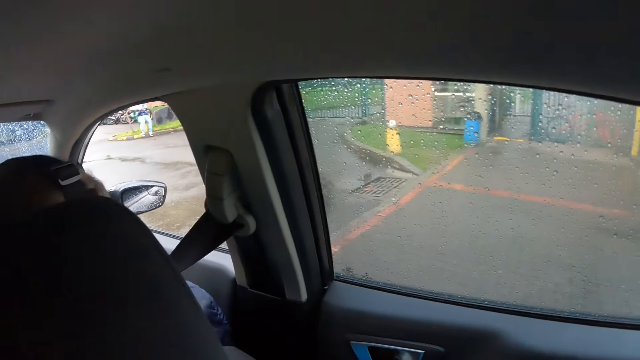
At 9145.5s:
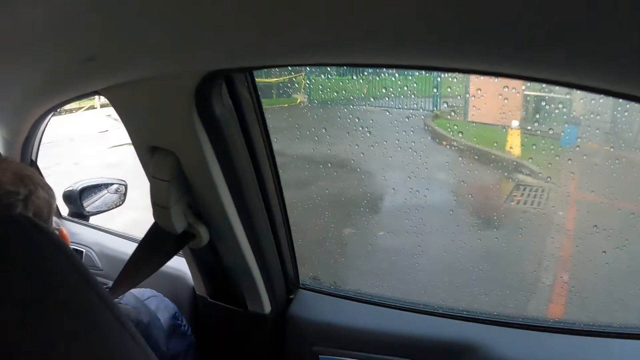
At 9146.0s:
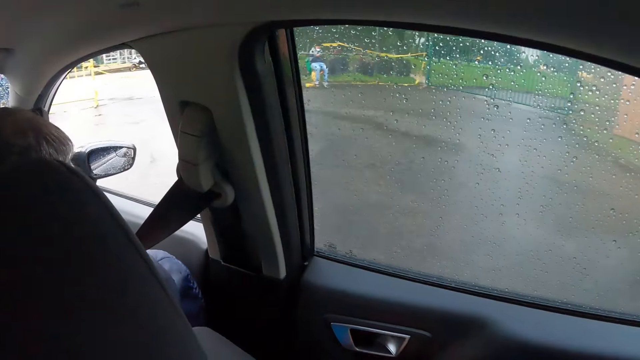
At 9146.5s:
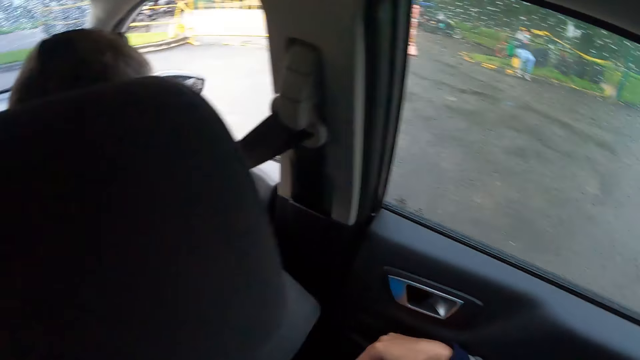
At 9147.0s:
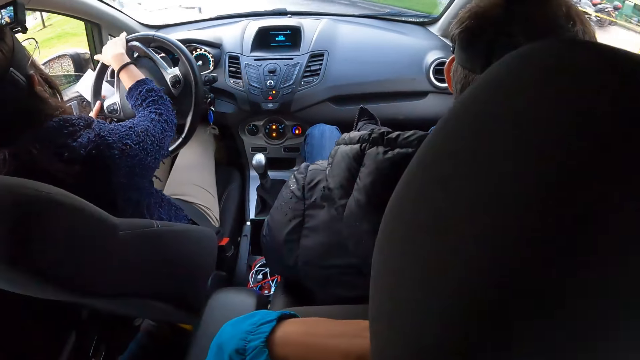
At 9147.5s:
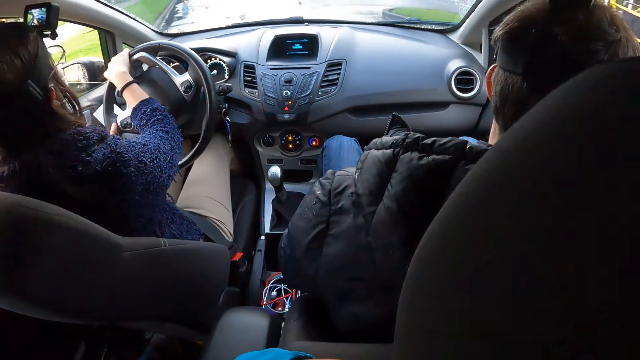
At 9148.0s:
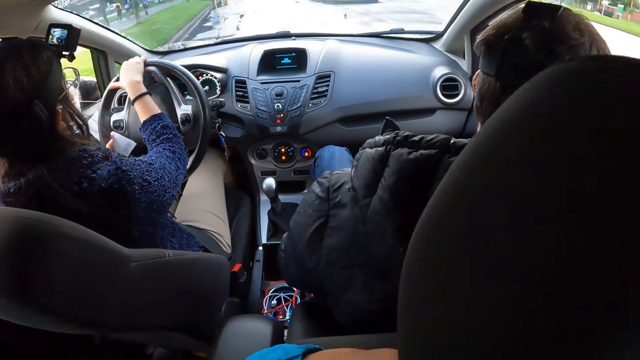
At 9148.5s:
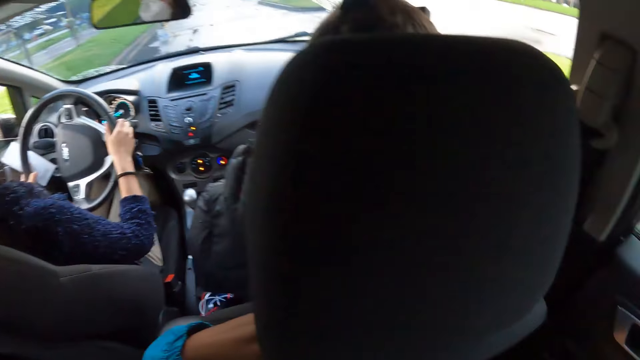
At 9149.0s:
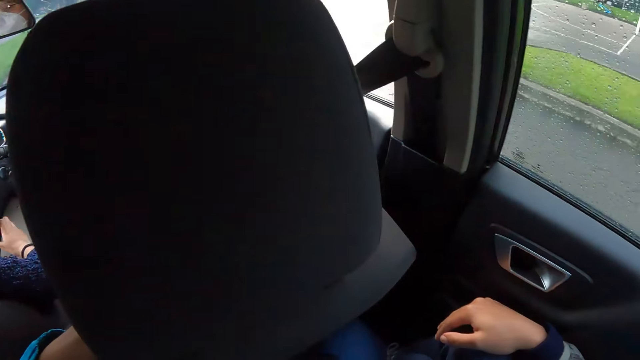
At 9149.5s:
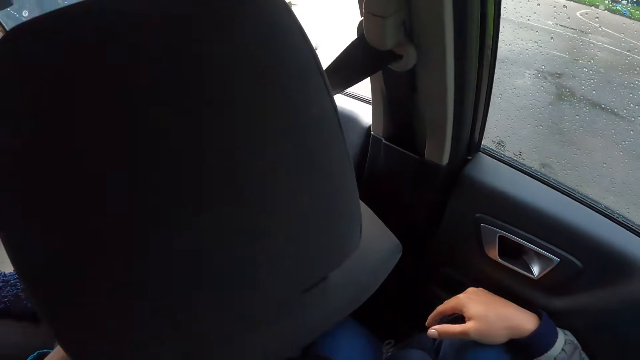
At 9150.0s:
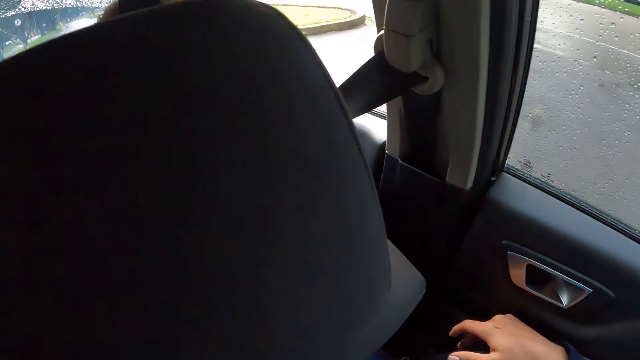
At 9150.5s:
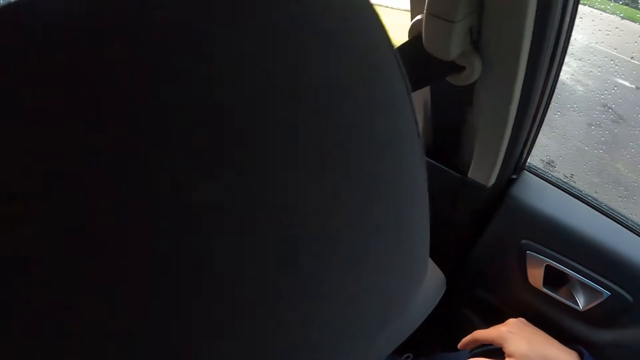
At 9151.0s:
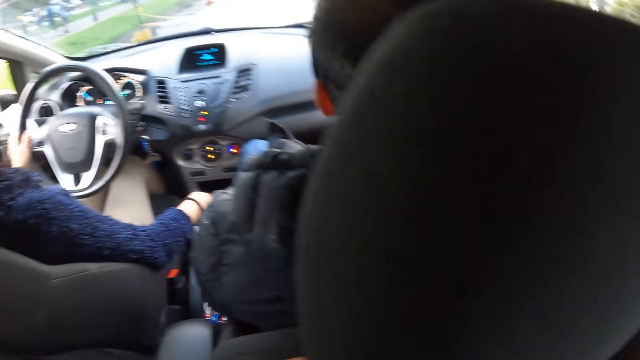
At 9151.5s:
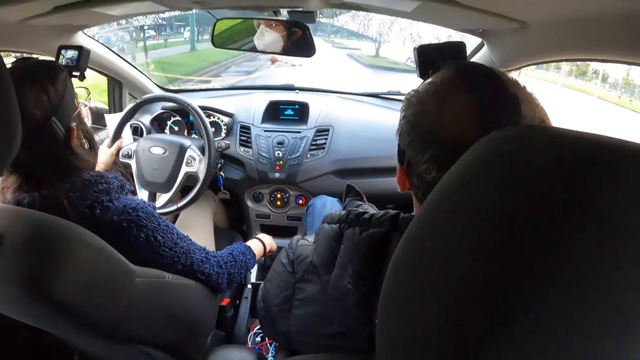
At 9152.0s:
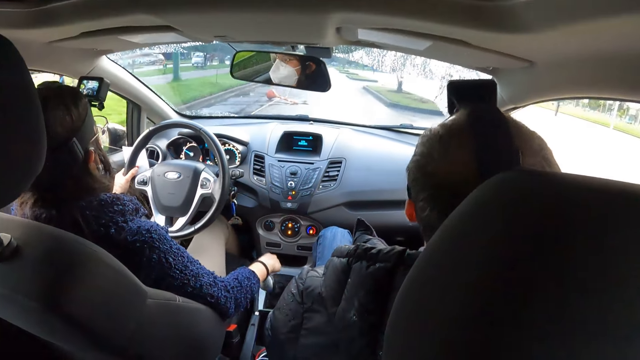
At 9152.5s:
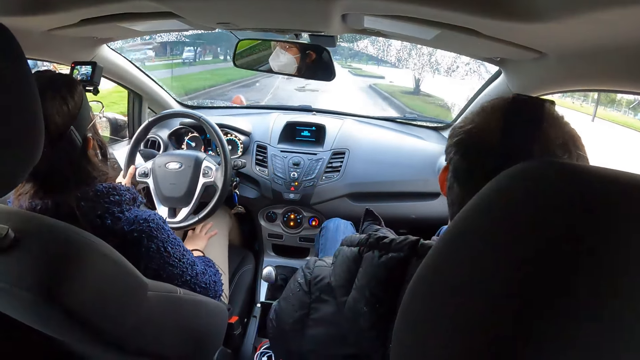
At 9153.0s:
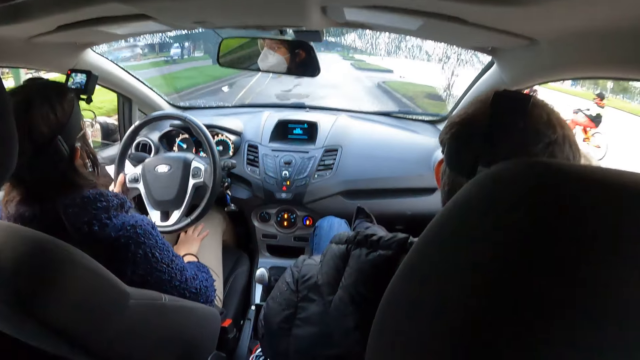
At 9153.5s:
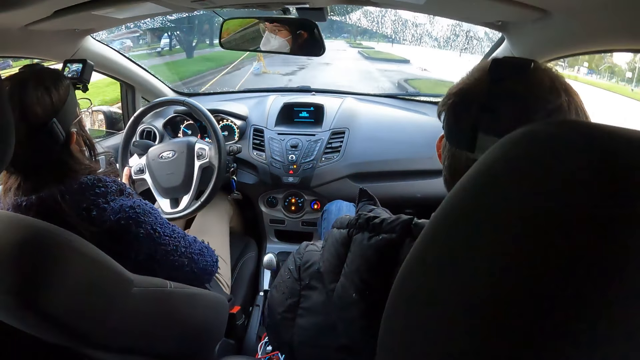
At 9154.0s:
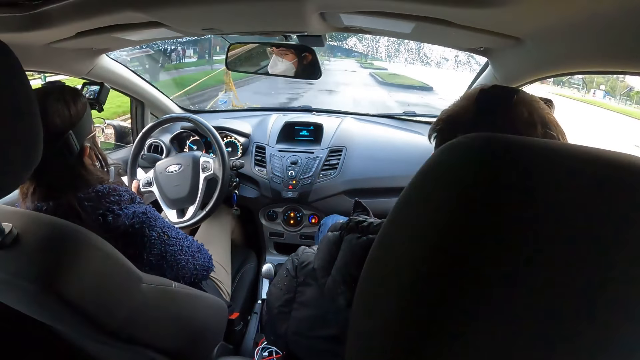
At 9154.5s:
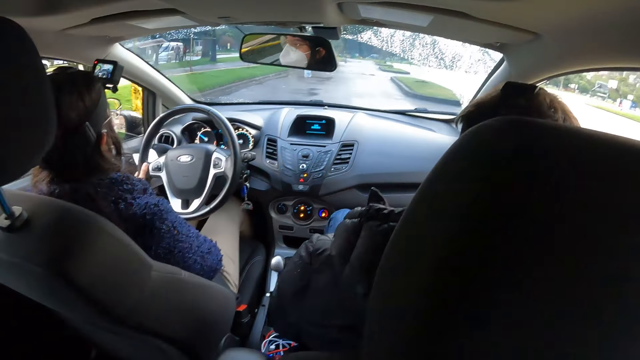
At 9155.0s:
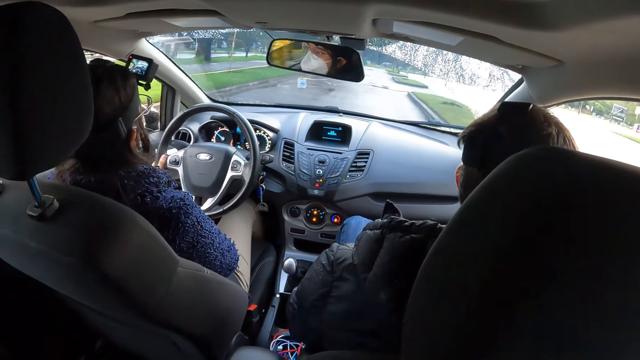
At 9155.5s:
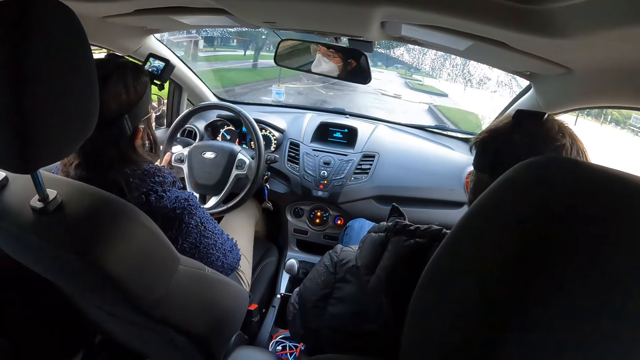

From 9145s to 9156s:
The camera wearer looks in front. They look around. They look in front.

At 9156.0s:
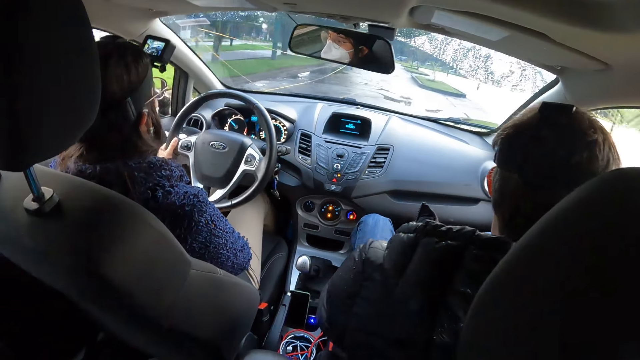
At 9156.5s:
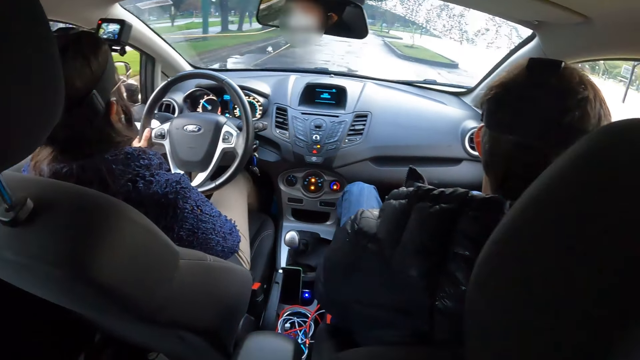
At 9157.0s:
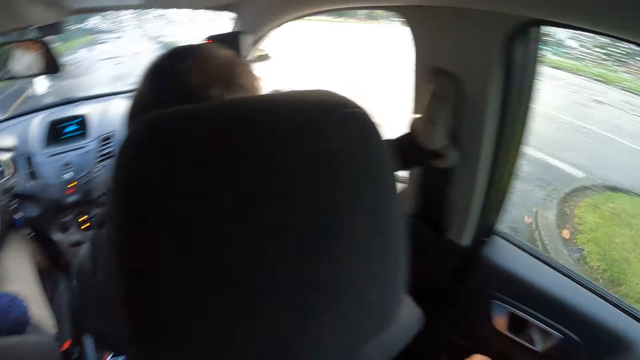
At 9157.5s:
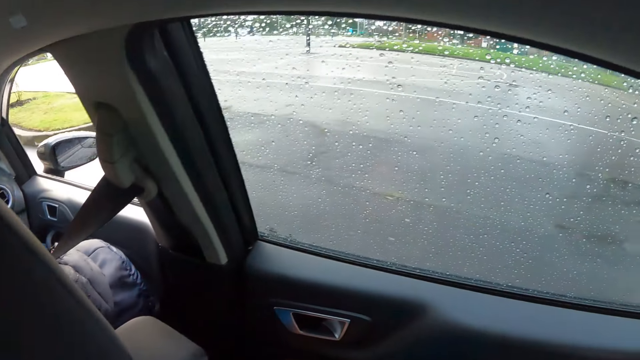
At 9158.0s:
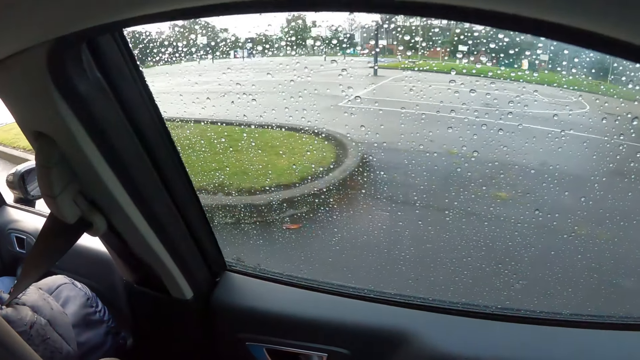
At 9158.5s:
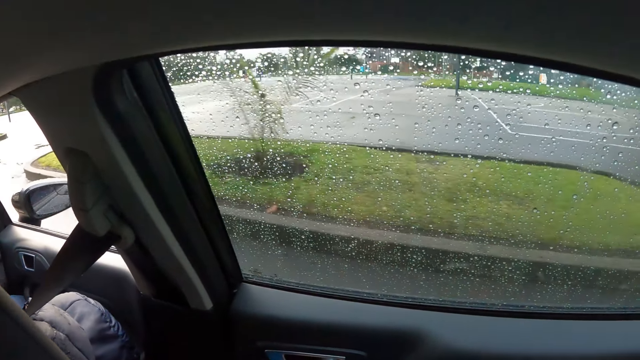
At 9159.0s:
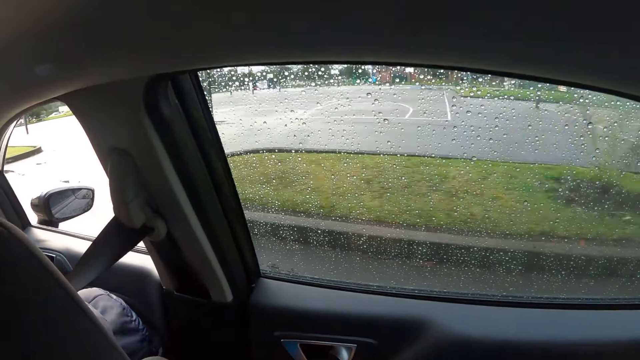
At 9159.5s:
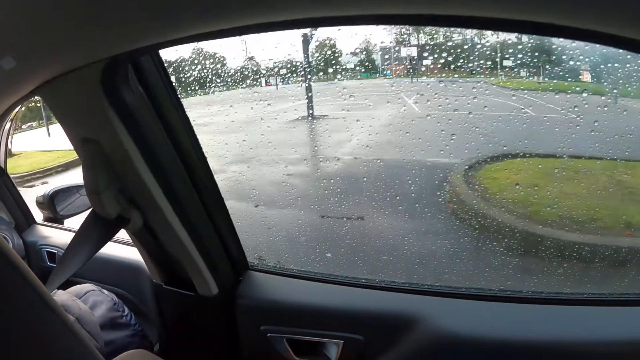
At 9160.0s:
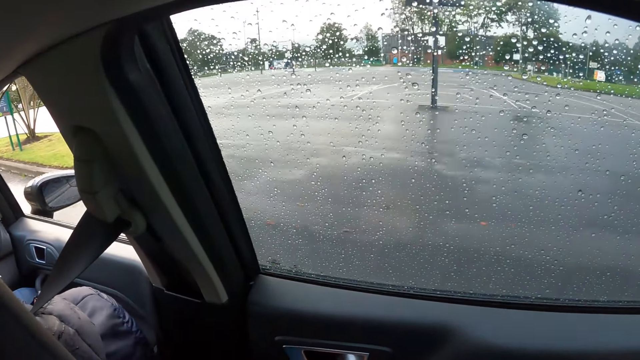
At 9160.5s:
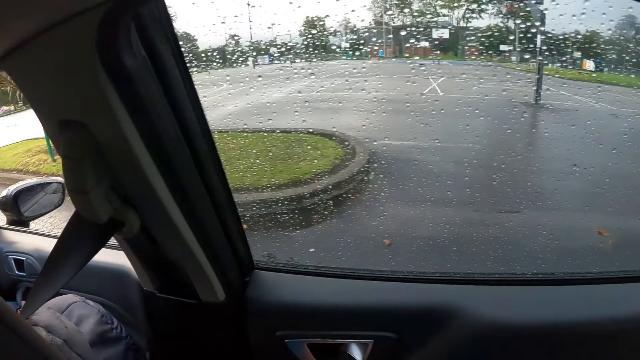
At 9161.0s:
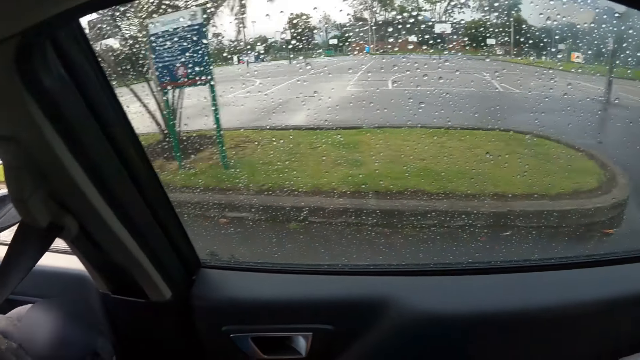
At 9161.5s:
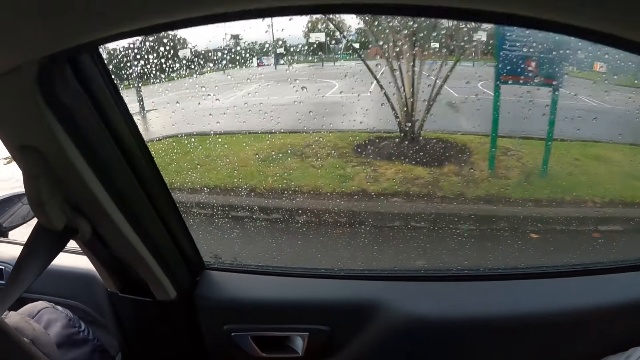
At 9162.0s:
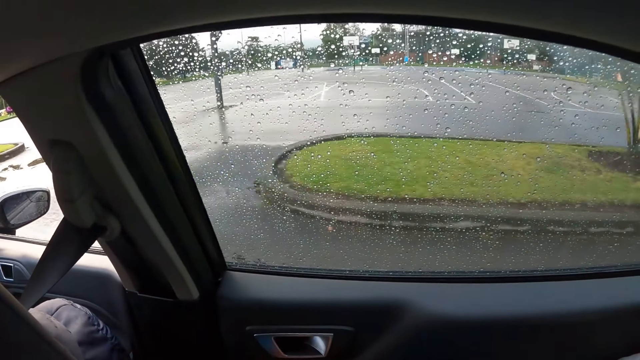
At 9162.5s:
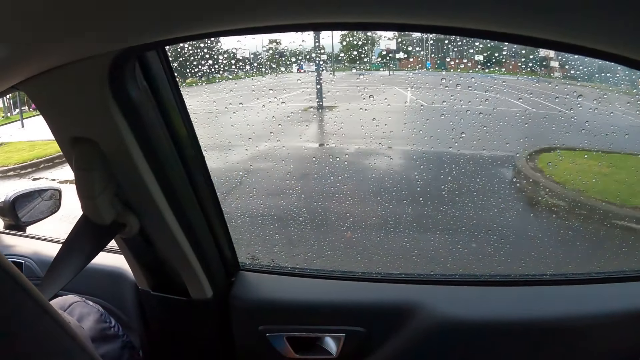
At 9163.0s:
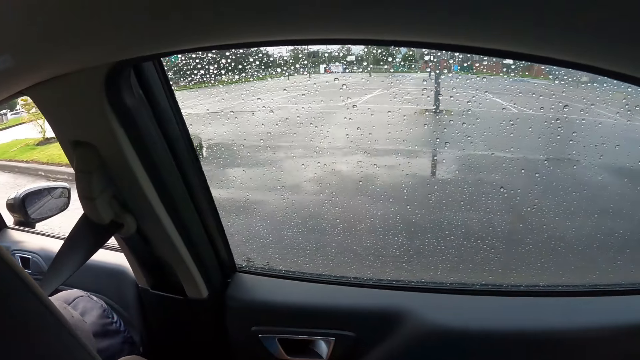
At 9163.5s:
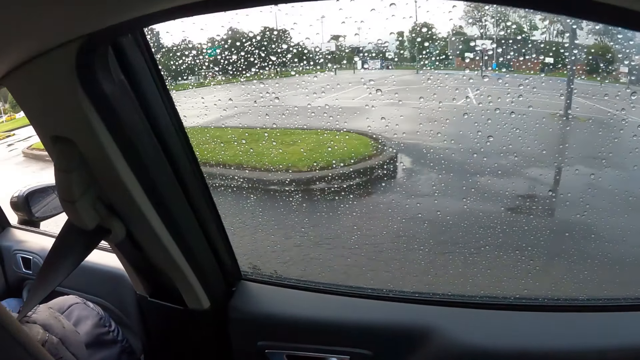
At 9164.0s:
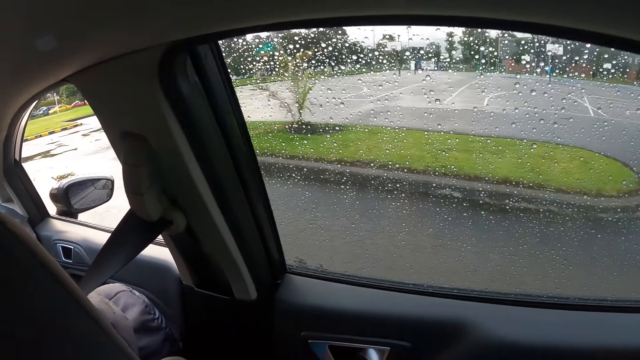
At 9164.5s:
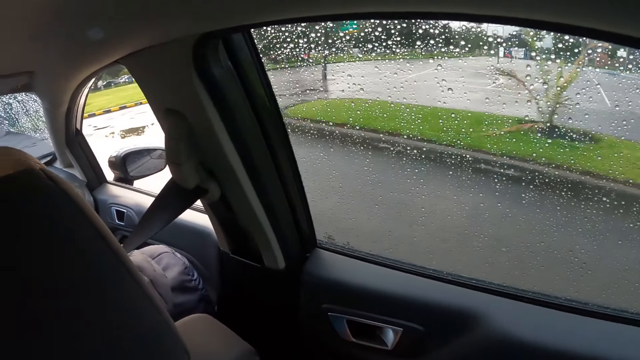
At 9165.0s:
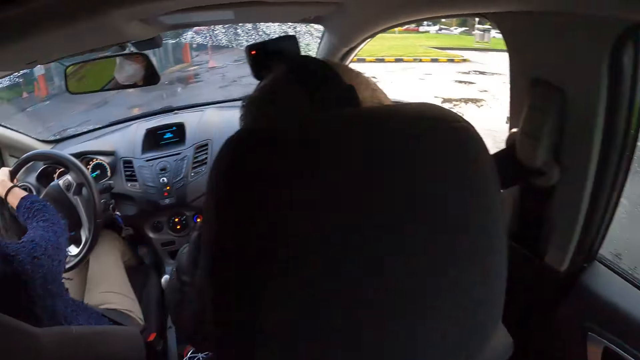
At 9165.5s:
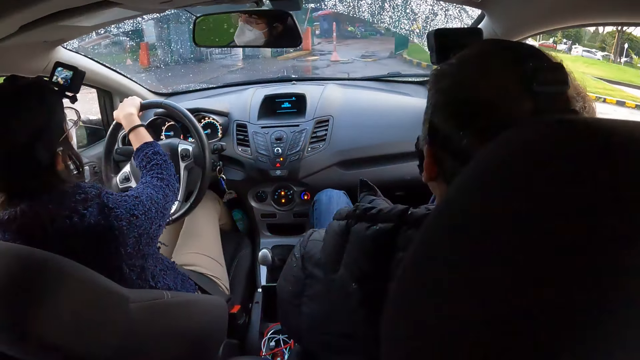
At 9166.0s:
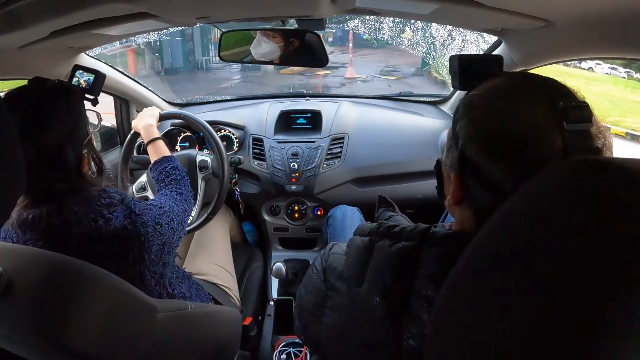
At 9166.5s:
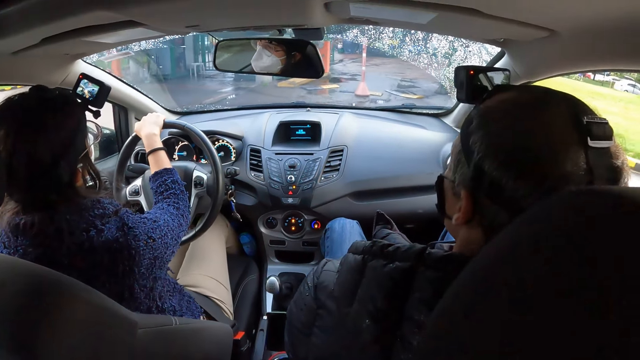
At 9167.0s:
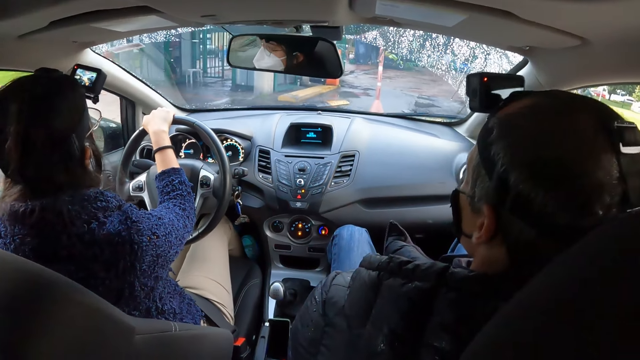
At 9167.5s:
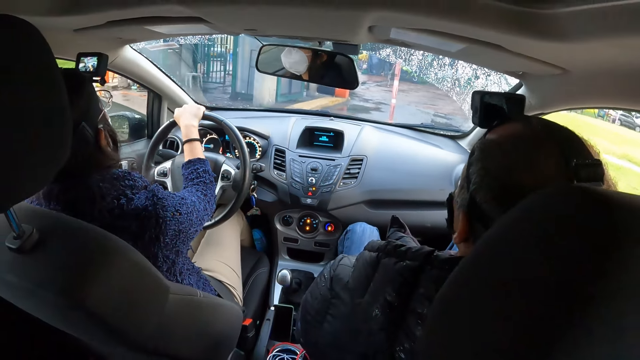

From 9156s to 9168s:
The camera wearer looks around. They look in front.
